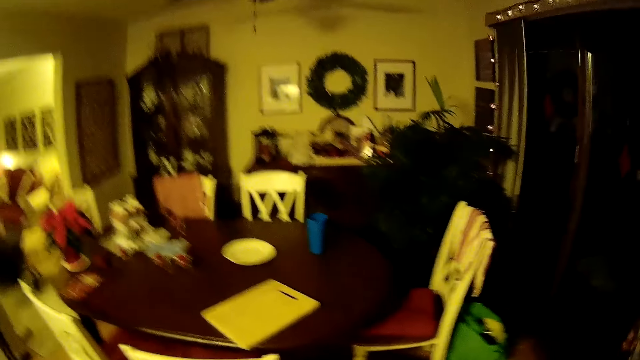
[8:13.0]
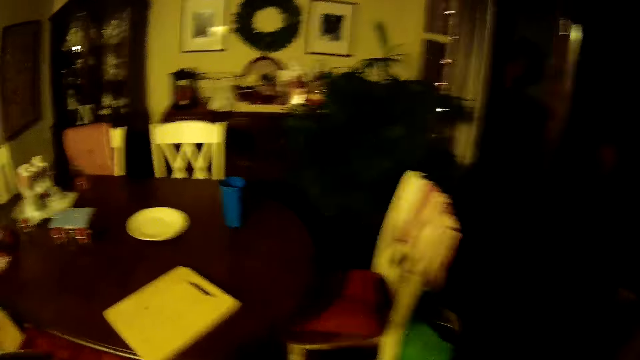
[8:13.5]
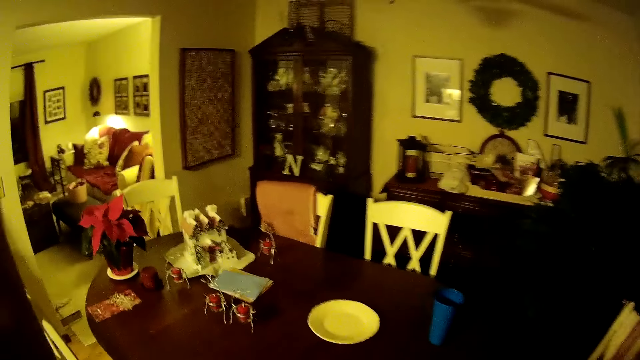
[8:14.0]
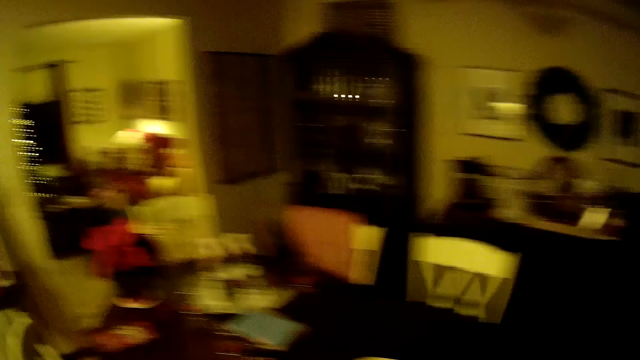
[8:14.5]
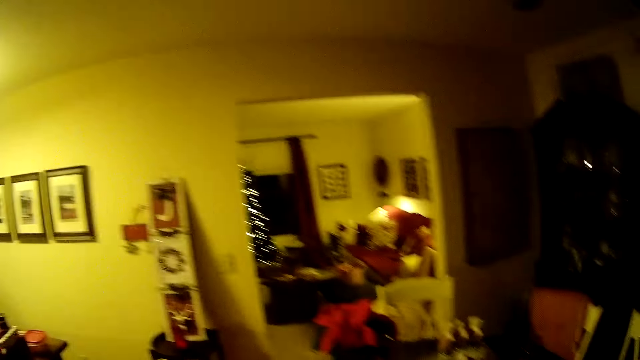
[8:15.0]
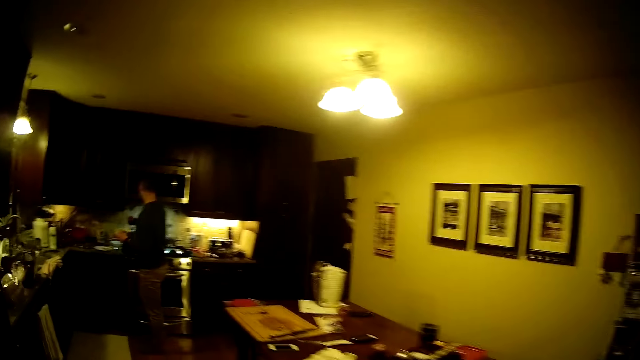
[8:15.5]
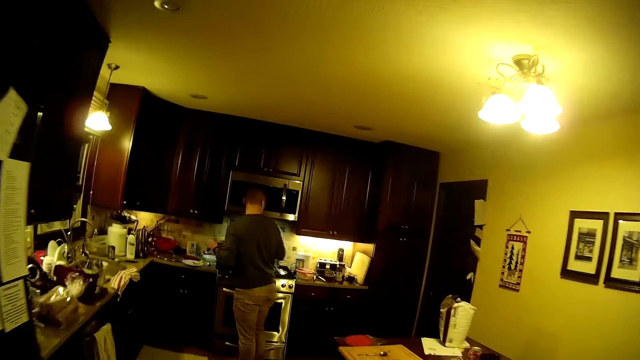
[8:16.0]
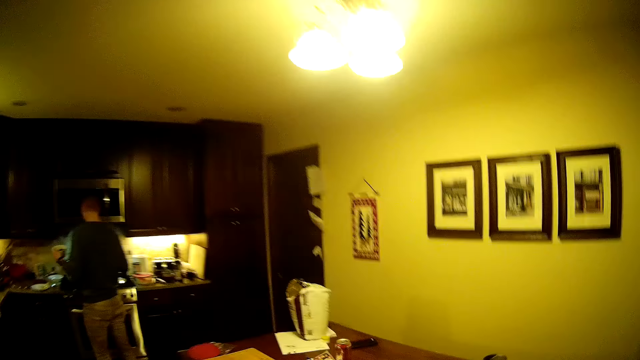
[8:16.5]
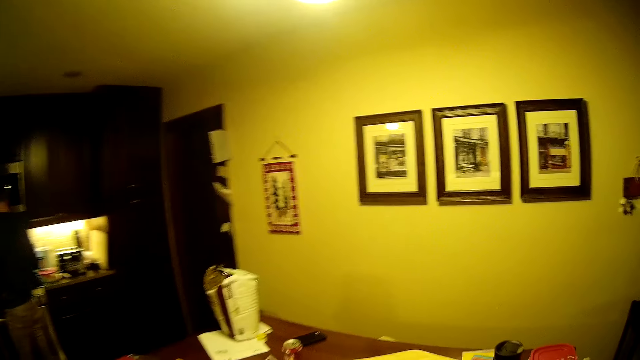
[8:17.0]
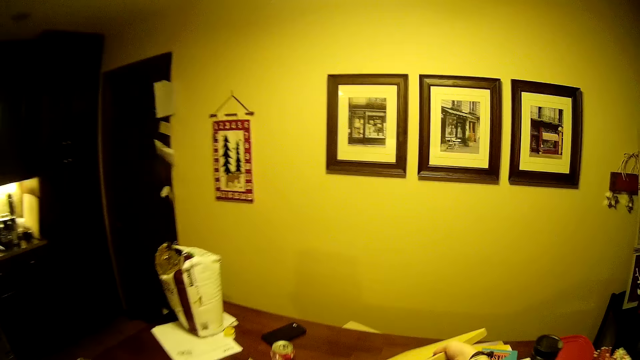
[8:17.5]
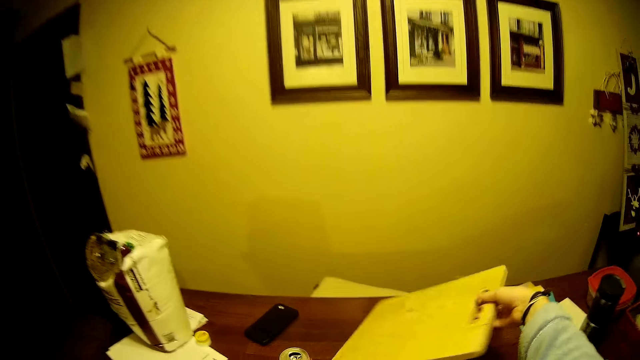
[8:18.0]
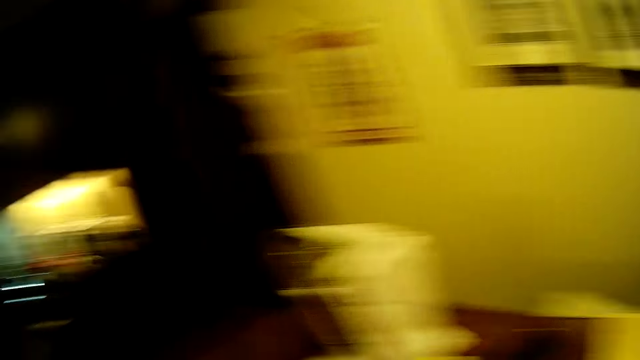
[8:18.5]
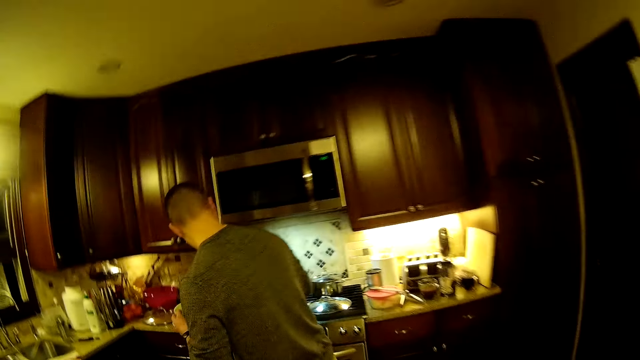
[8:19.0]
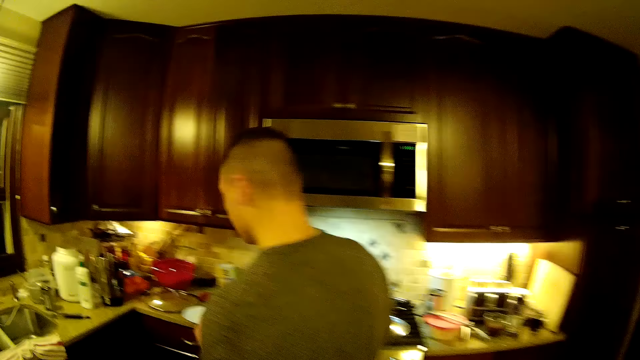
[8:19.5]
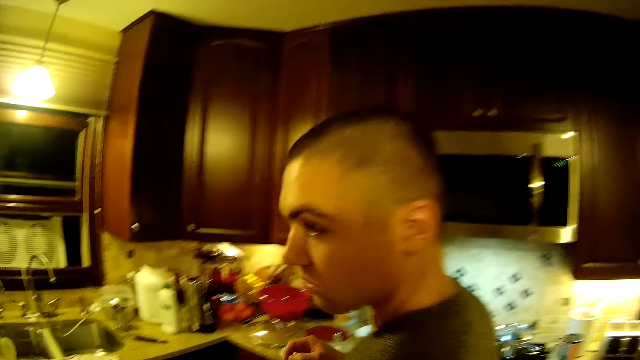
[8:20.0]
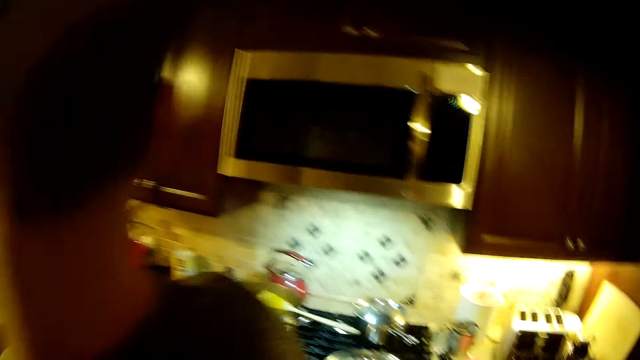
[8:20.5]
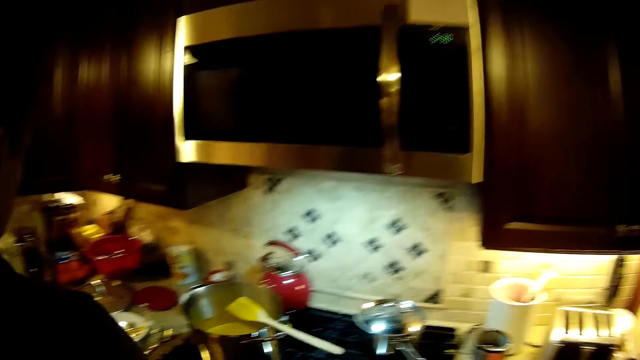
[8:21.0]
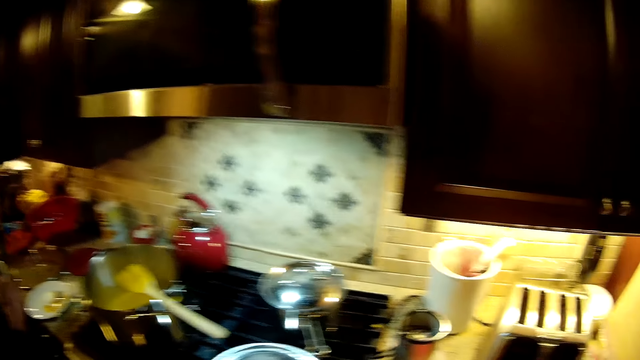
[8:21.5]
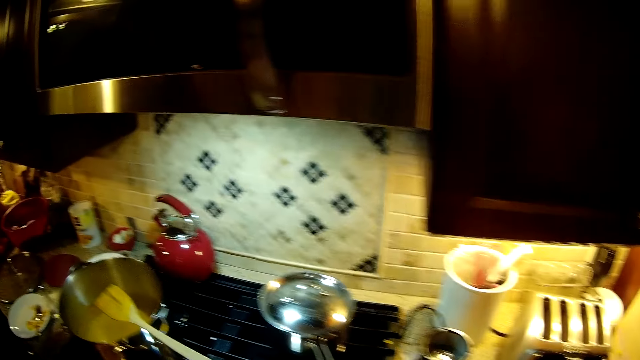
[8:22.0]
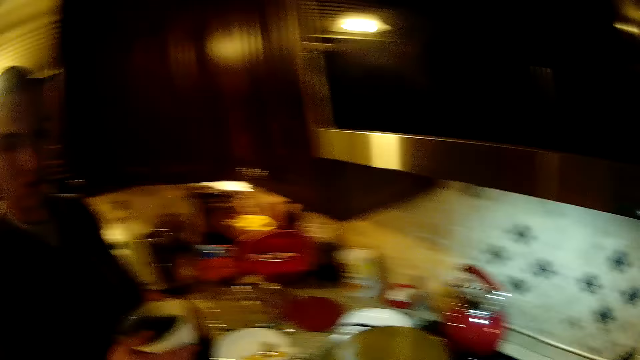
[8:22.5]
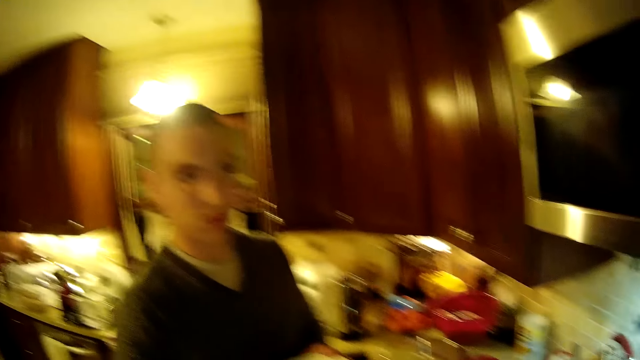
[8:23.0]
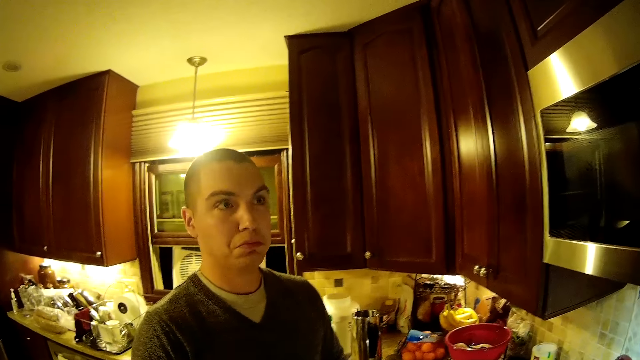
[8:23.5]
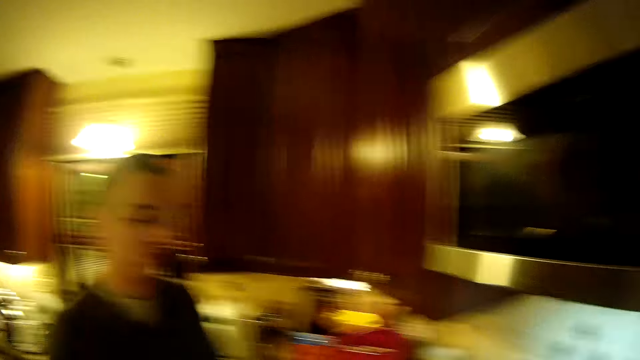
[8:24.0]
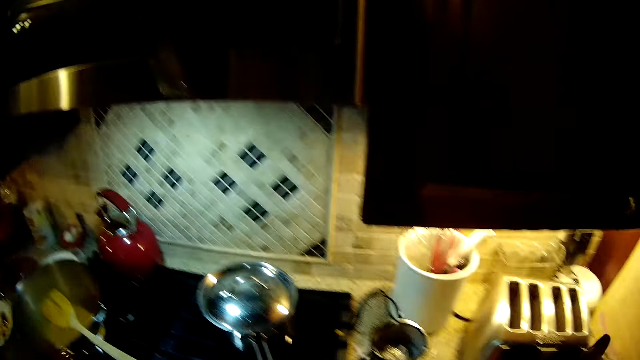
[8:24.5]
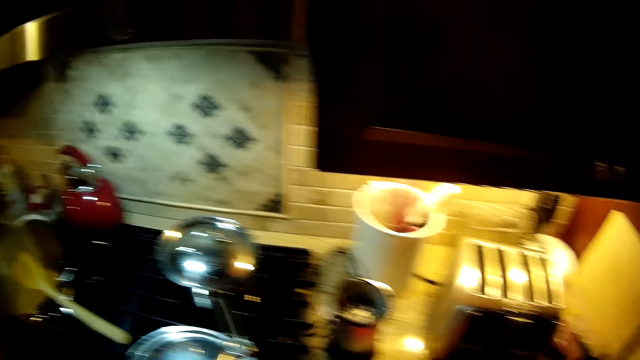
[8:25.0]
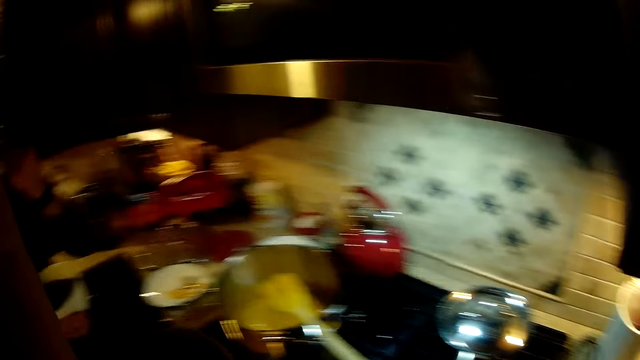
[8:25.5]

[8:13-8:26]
The camera wearer steps forward. They move the hand. They look around. They step forward. They put the bag on the table. They step forward. They look around. A man looks around. The man looks at the camera wearer. The camera wearer looks around.

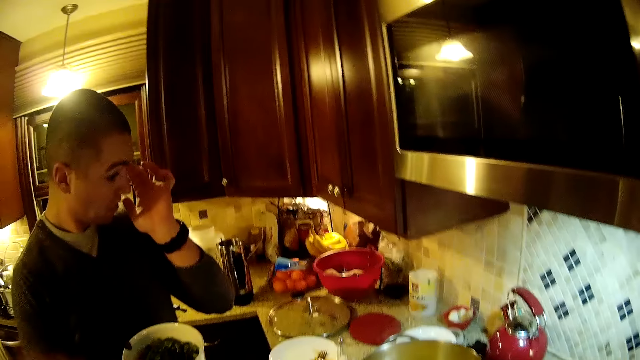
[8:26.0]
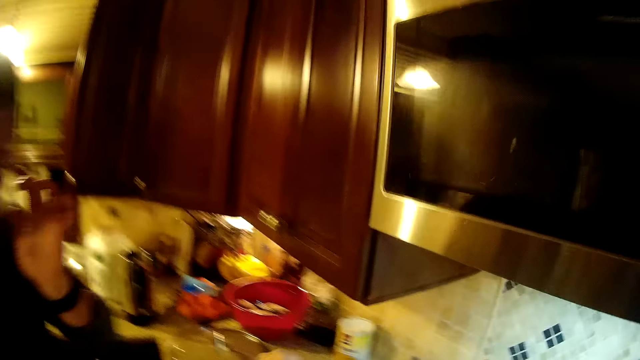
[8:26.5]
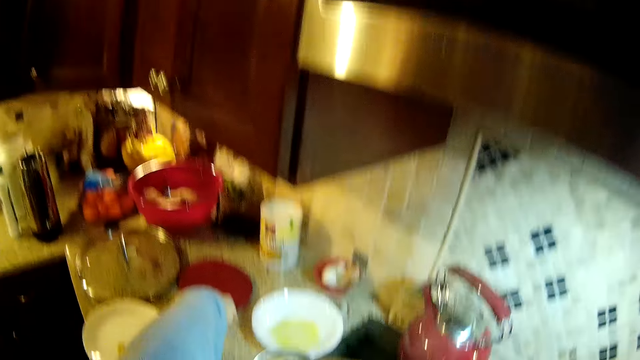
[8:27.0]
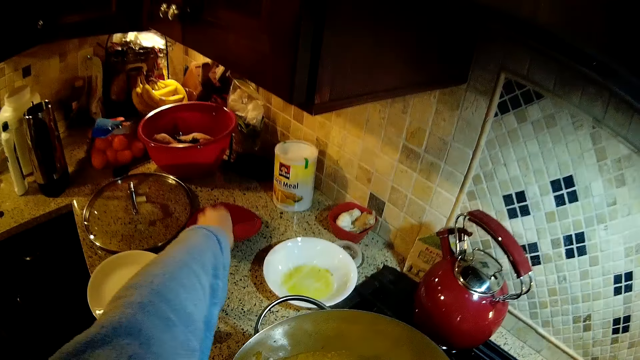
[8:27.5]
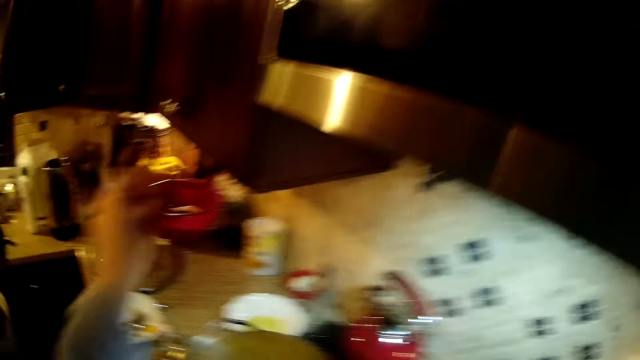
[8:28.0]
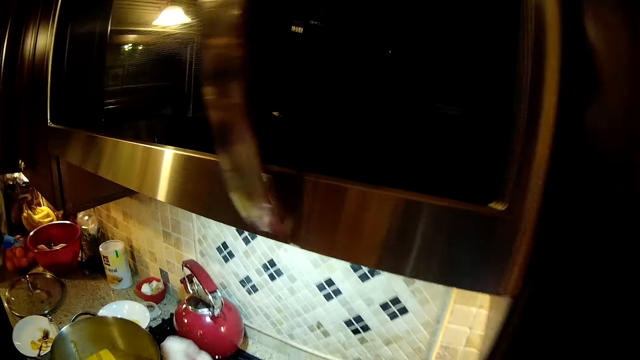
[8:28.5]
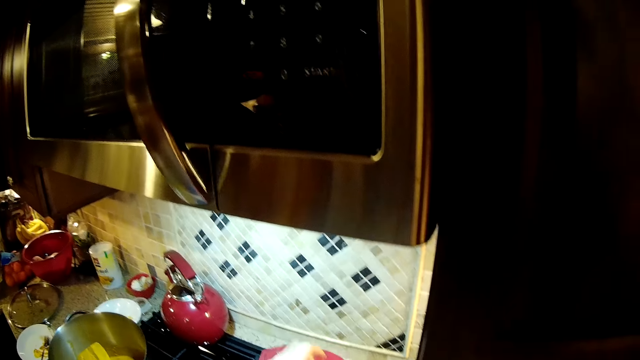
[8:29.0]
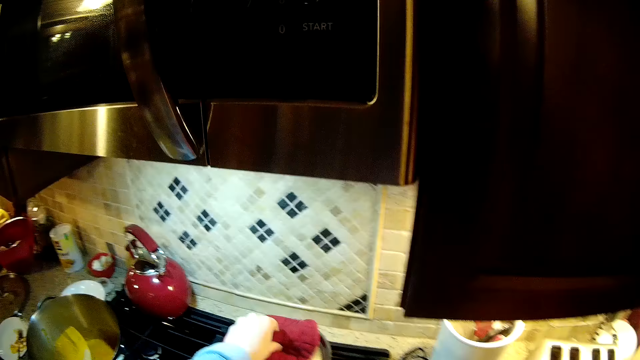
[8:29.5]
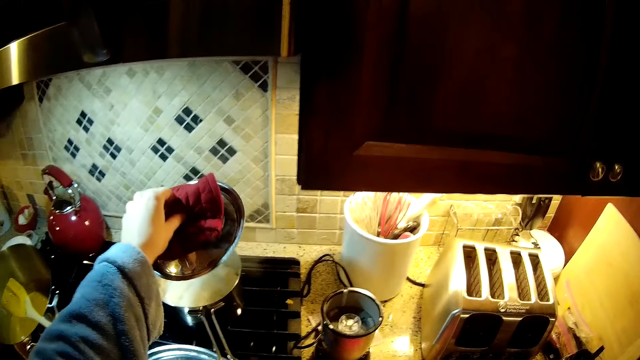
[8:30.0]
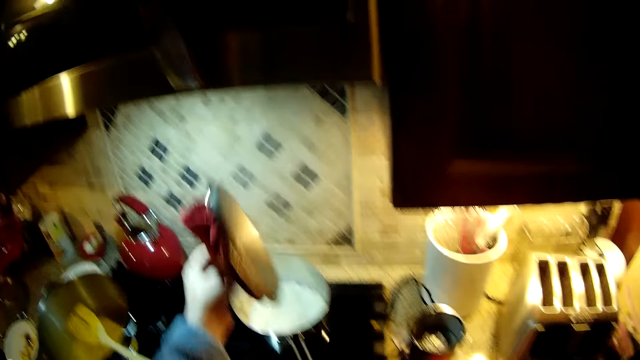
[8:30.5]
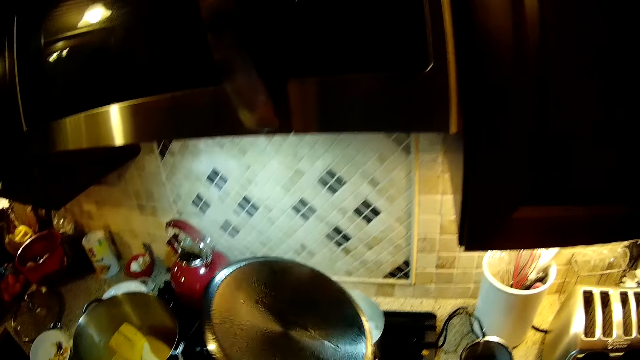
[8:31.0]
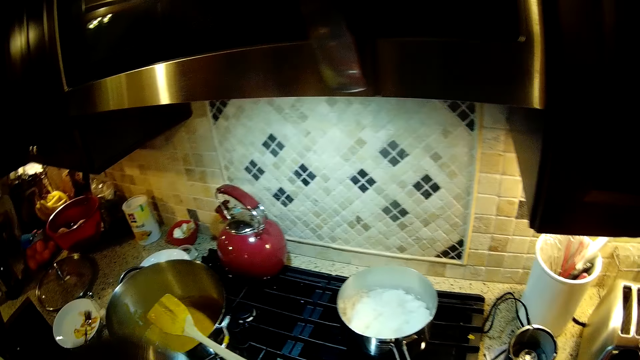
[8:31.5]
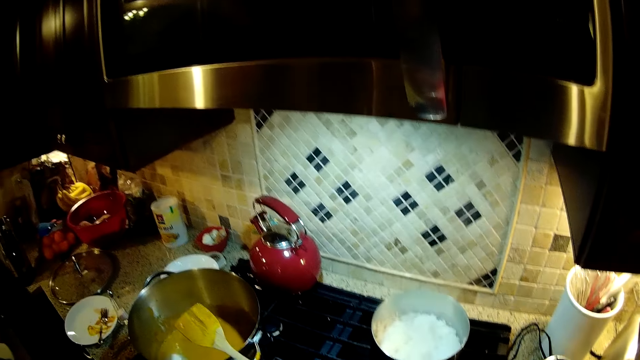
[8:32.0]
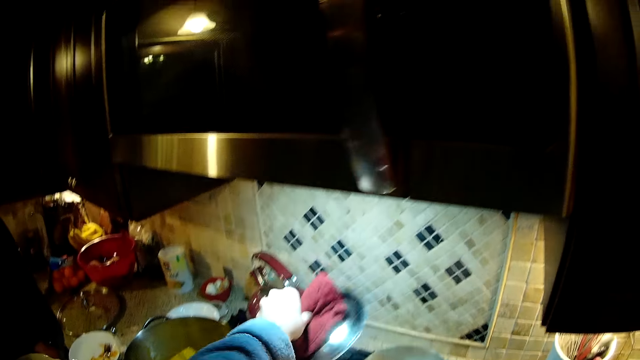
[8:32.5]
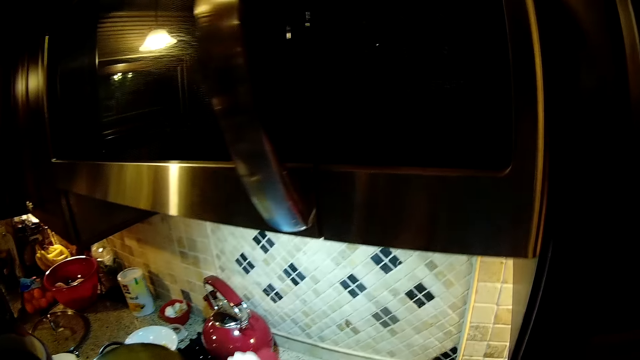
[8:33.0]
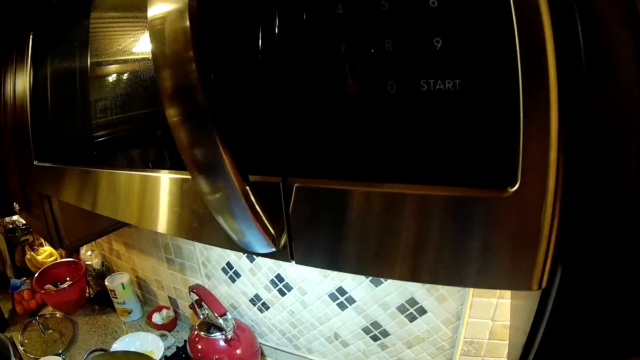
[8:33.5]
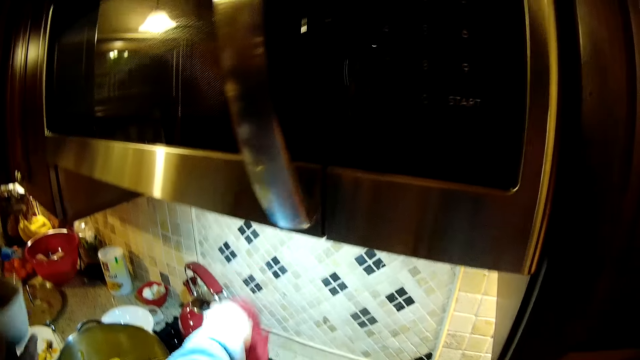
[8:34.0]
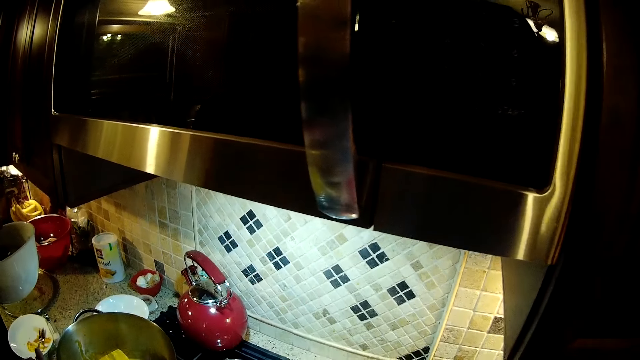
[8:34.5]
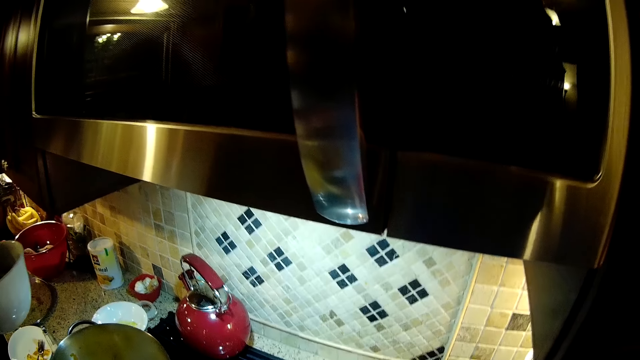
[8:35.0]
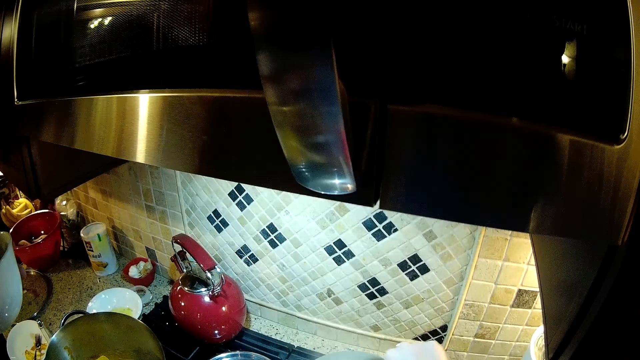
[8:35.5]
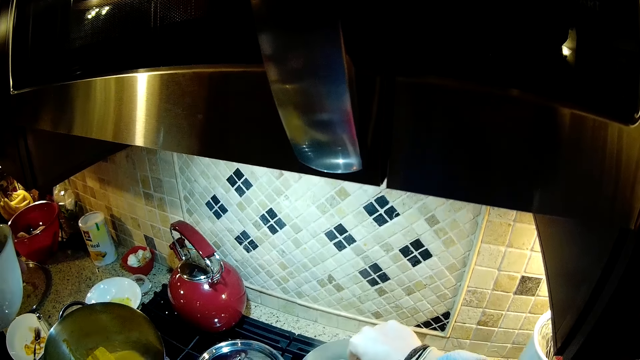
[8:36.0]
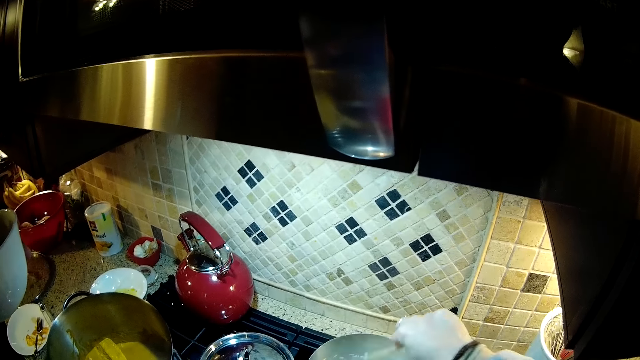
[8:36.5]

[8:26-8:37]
A man touches the face. The camera wearer steps forward. They pick up the hand towel. They lift the lid. They put the lid down. The man picks up the bowl. The camera wearer stirs the food.
